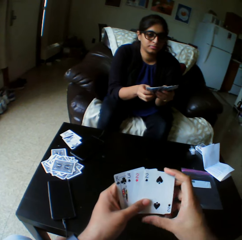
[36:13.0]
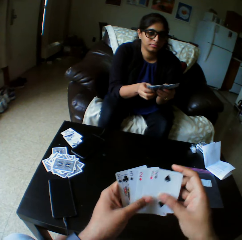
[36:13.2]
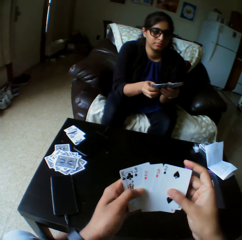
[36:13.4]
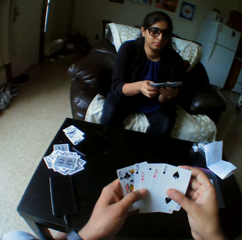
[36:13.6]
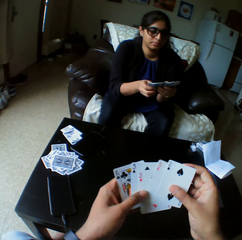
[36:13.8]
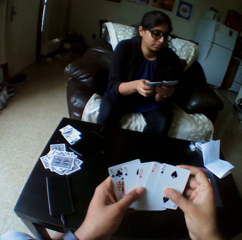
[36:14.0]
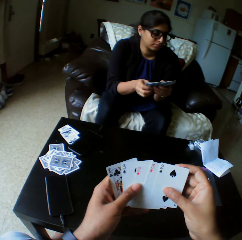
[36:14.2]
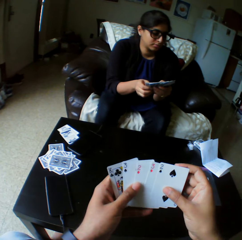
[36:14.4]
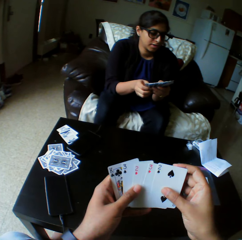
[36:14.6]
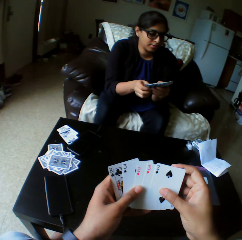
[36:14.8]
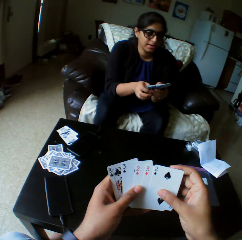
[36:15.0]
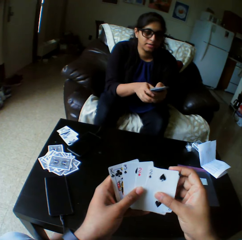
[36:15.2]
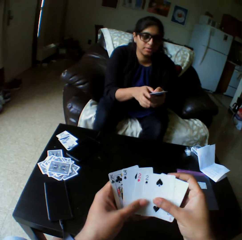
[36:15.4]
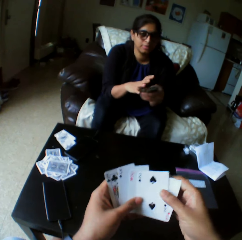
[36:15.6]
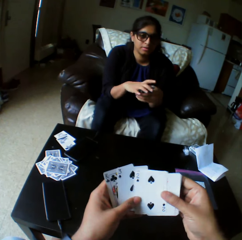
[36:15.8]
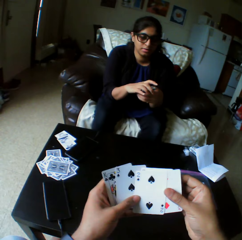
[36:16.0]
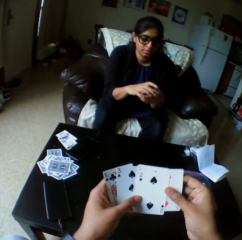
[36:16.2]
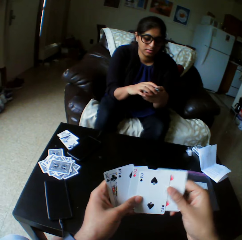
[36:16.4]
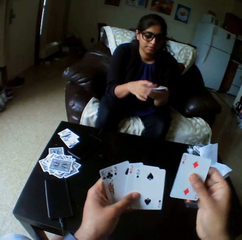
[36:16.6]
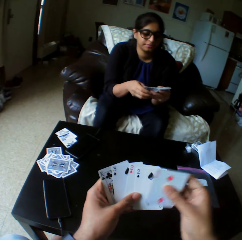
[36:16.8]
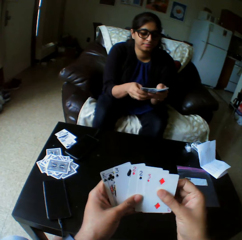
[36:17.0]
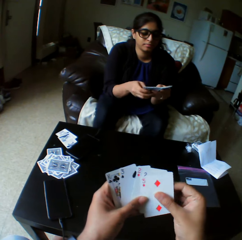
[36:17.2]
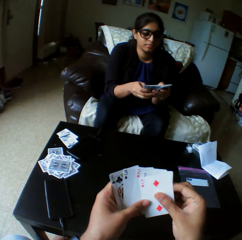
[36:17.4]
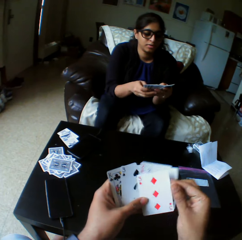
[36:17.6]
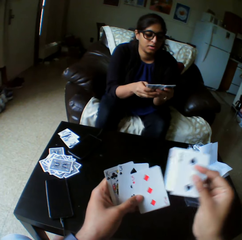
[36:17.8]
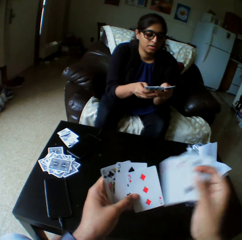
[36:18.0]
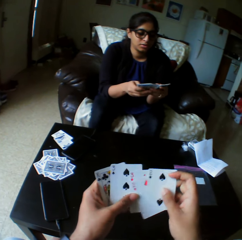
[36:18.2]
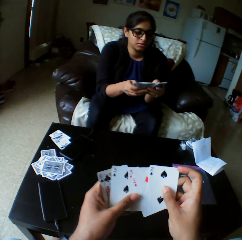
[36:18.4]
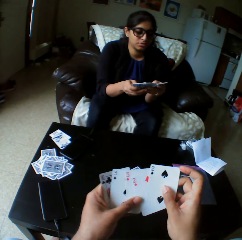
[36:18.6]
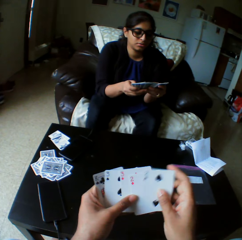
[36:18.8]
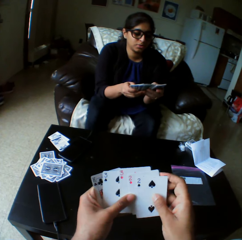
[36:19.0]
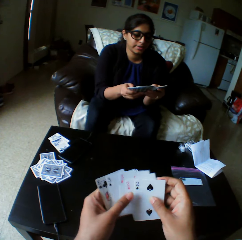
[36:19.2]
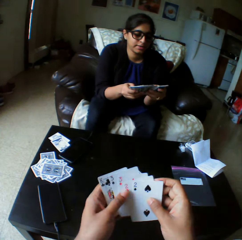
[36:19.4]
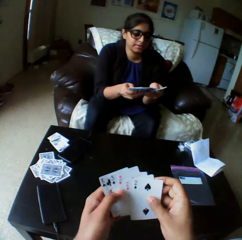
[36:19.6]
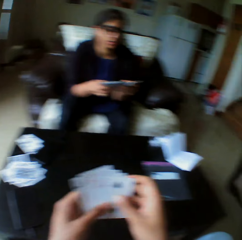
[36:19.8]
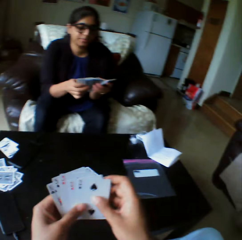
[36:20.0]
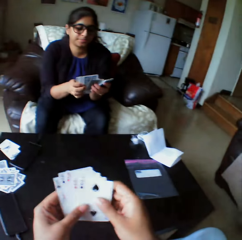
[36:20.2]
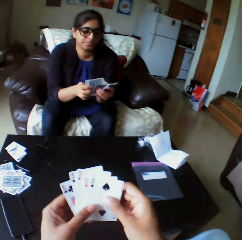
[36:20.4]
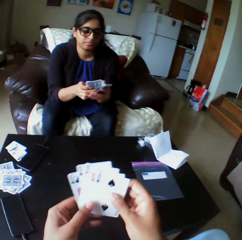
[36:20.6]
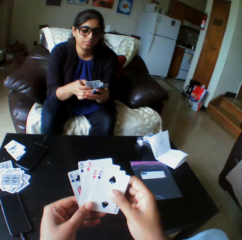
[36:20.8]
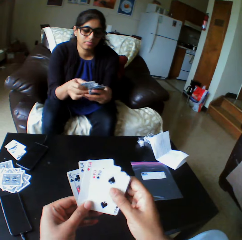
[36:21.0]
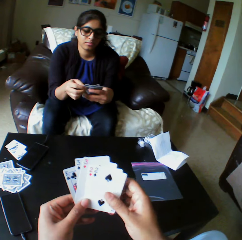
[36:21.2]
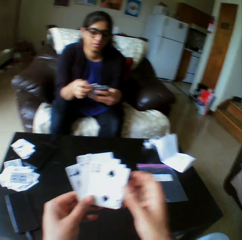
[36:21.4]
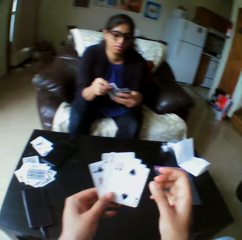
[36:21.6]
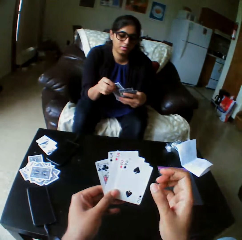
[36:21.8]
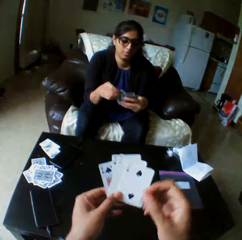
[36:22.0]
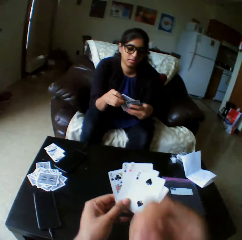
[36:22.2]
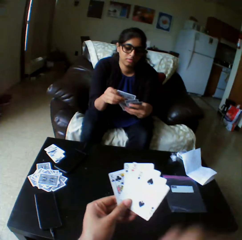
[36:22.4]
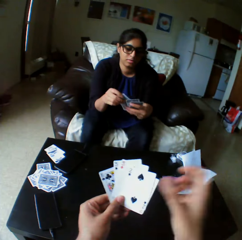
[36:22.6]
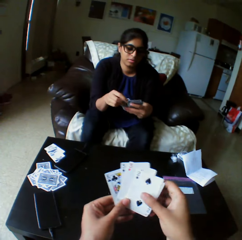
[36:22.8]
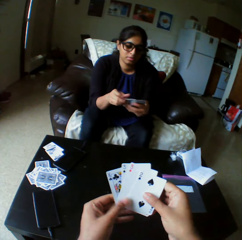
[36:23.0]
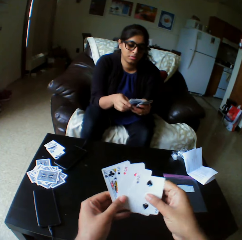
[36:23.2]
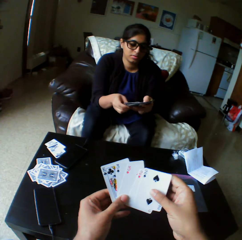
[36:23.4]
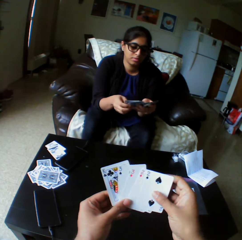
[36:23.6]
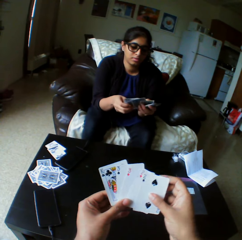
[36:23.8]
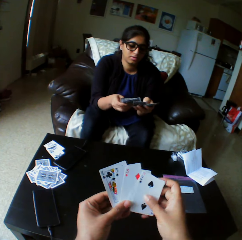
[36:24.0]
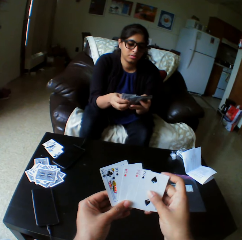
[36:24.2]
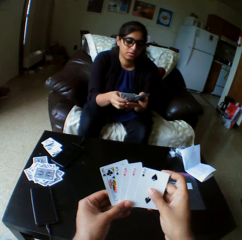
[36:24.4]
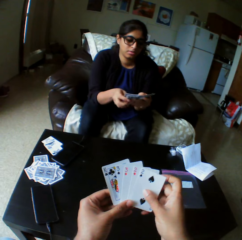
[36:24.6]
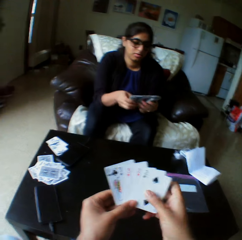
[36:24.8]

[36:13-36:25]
A lady looks at the play cards and selects the play cards.

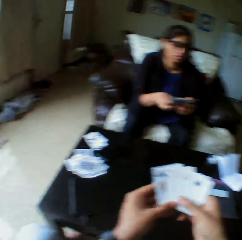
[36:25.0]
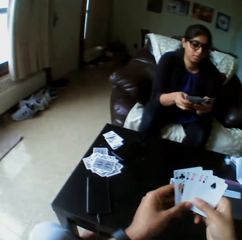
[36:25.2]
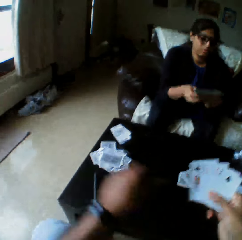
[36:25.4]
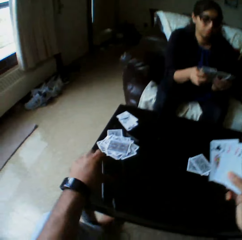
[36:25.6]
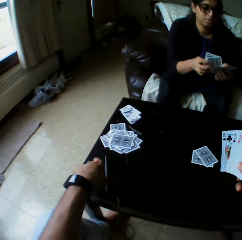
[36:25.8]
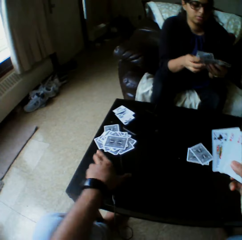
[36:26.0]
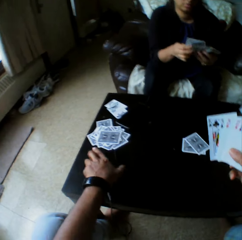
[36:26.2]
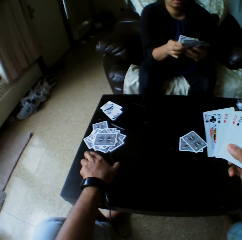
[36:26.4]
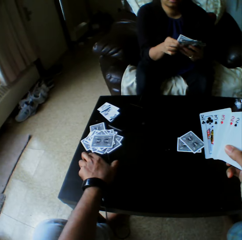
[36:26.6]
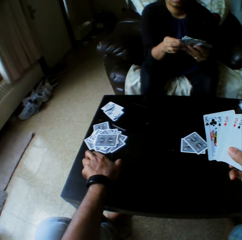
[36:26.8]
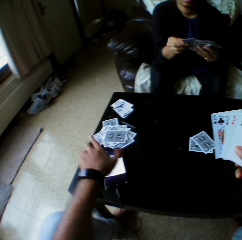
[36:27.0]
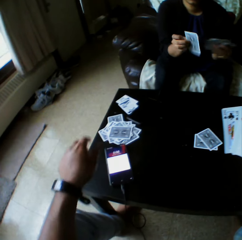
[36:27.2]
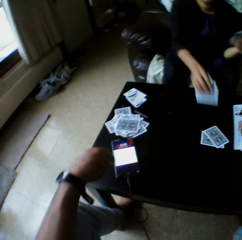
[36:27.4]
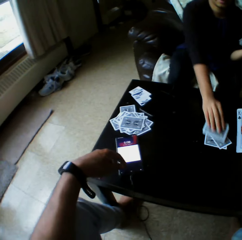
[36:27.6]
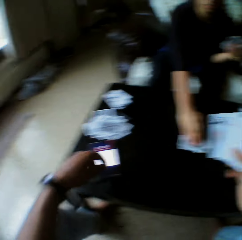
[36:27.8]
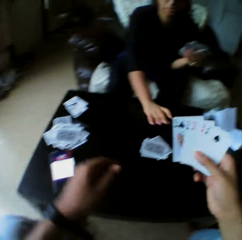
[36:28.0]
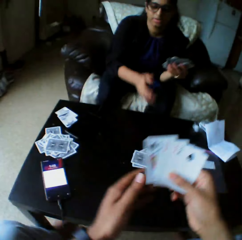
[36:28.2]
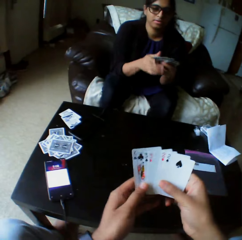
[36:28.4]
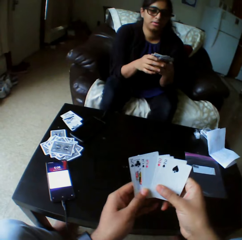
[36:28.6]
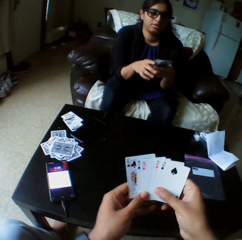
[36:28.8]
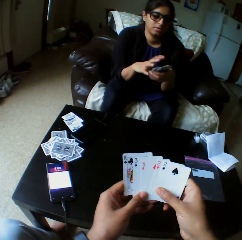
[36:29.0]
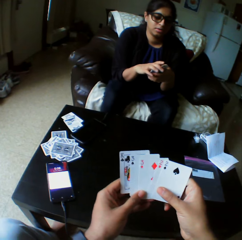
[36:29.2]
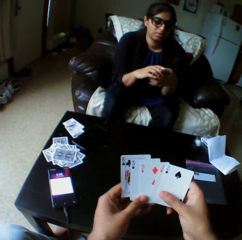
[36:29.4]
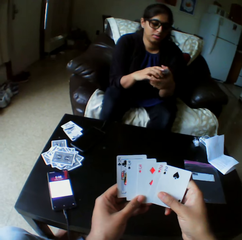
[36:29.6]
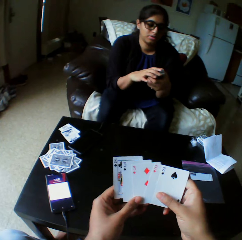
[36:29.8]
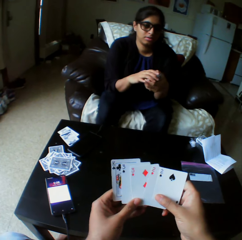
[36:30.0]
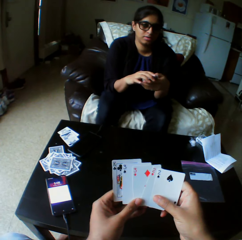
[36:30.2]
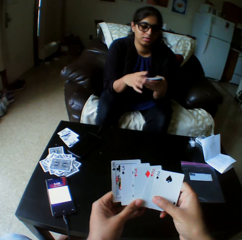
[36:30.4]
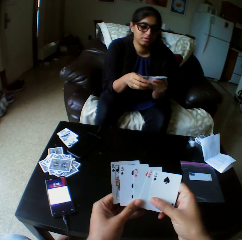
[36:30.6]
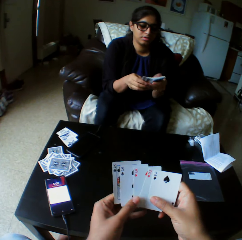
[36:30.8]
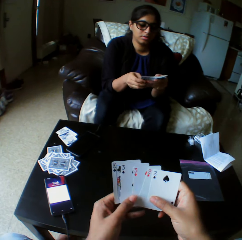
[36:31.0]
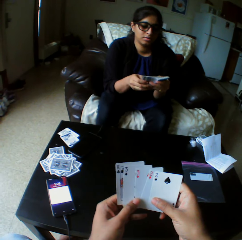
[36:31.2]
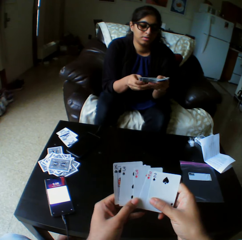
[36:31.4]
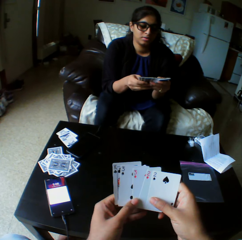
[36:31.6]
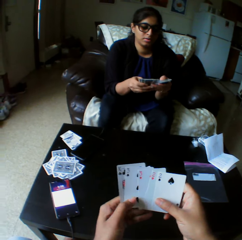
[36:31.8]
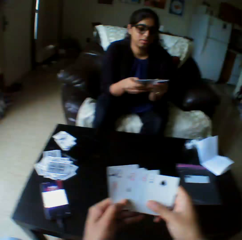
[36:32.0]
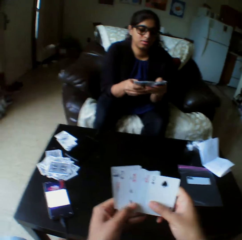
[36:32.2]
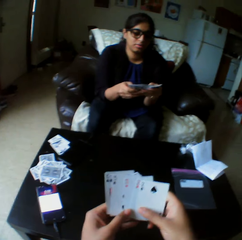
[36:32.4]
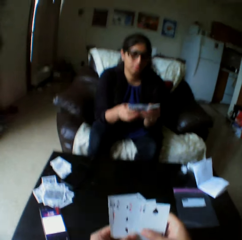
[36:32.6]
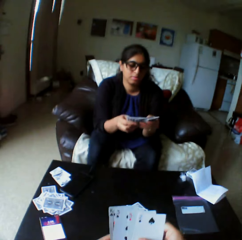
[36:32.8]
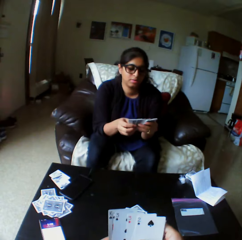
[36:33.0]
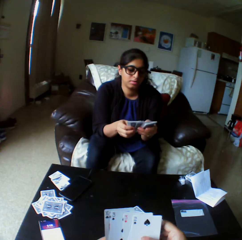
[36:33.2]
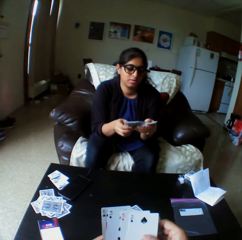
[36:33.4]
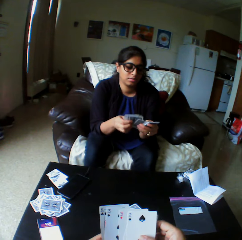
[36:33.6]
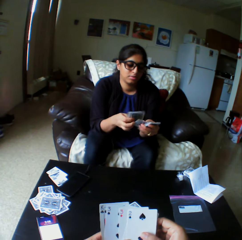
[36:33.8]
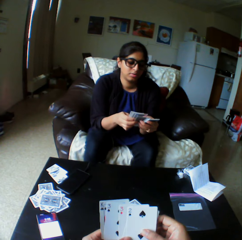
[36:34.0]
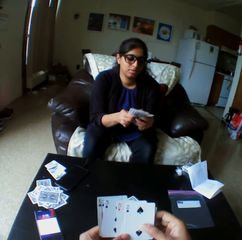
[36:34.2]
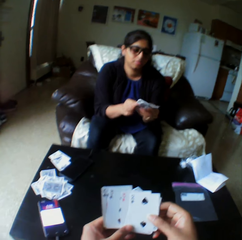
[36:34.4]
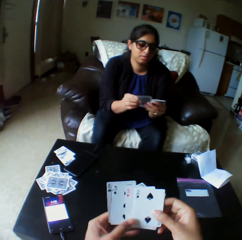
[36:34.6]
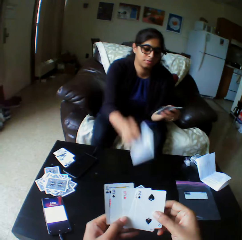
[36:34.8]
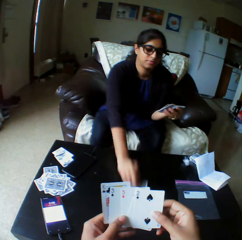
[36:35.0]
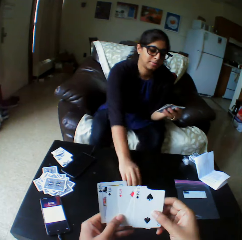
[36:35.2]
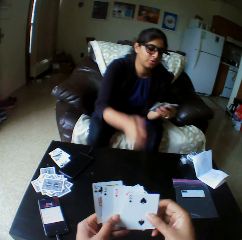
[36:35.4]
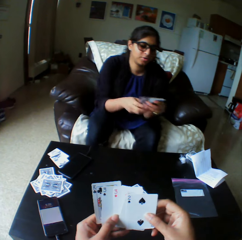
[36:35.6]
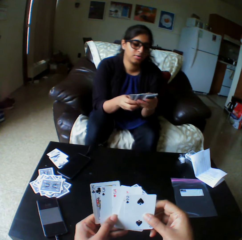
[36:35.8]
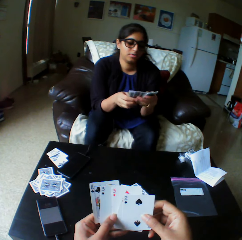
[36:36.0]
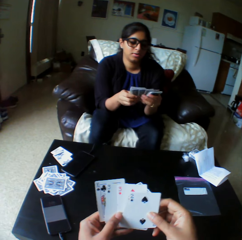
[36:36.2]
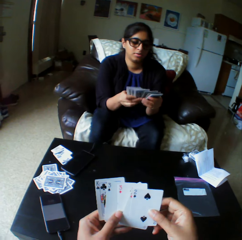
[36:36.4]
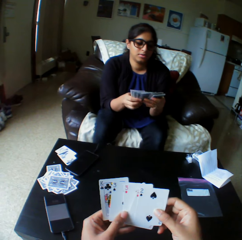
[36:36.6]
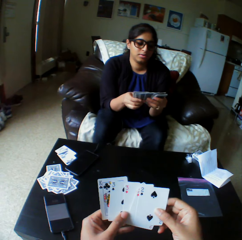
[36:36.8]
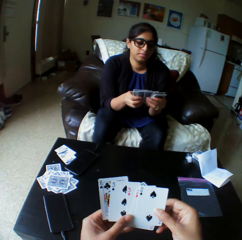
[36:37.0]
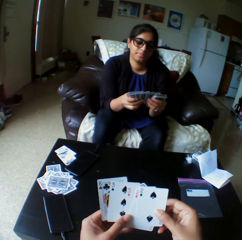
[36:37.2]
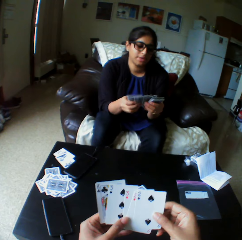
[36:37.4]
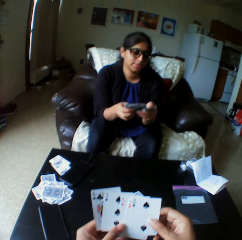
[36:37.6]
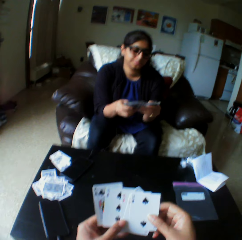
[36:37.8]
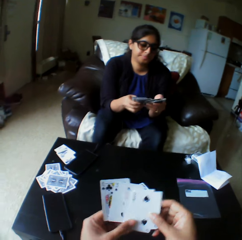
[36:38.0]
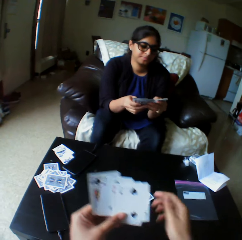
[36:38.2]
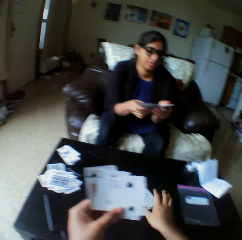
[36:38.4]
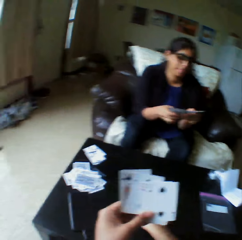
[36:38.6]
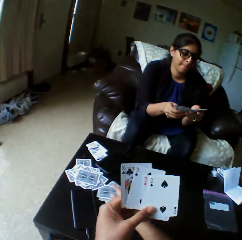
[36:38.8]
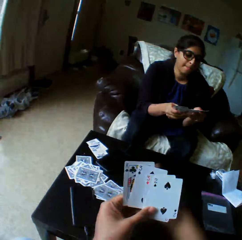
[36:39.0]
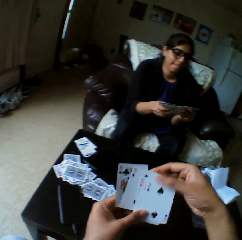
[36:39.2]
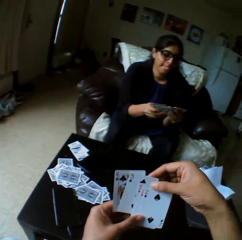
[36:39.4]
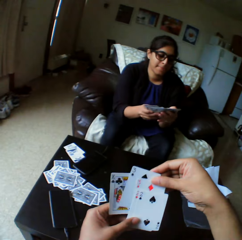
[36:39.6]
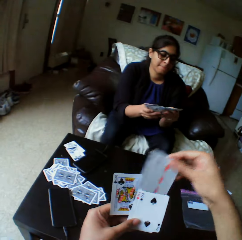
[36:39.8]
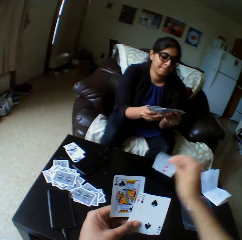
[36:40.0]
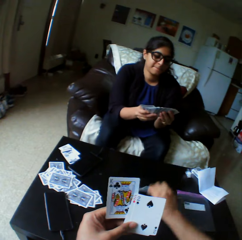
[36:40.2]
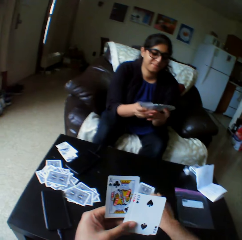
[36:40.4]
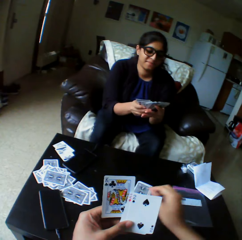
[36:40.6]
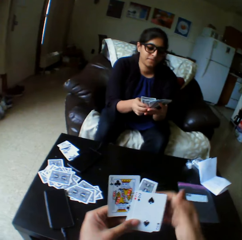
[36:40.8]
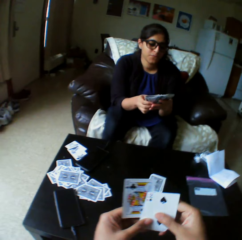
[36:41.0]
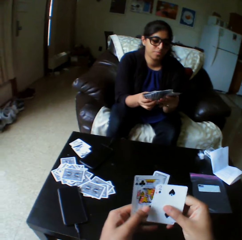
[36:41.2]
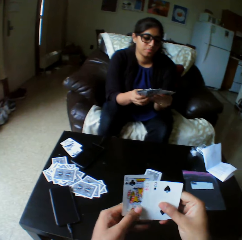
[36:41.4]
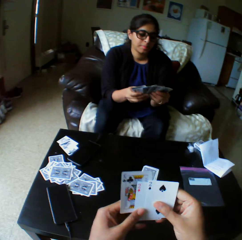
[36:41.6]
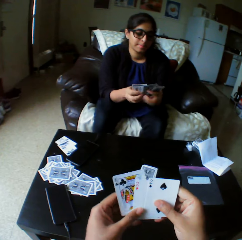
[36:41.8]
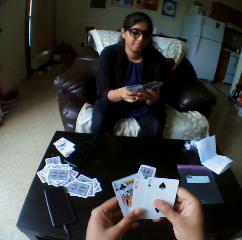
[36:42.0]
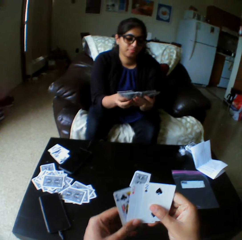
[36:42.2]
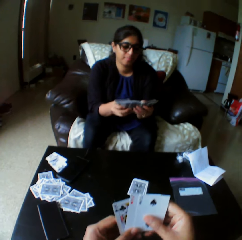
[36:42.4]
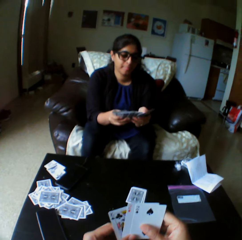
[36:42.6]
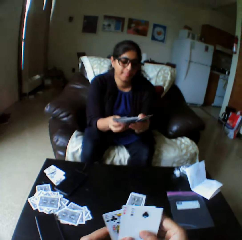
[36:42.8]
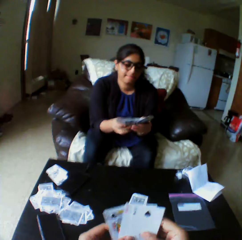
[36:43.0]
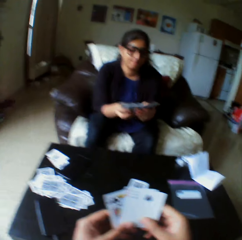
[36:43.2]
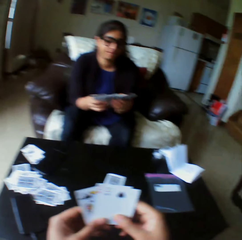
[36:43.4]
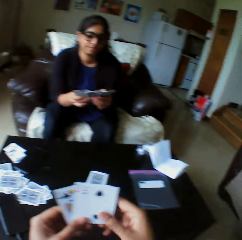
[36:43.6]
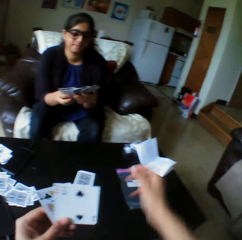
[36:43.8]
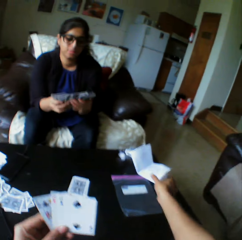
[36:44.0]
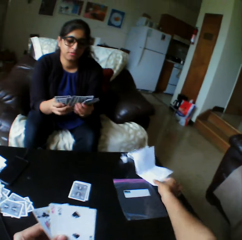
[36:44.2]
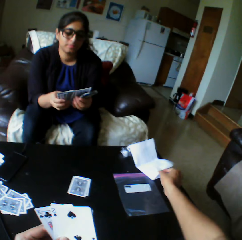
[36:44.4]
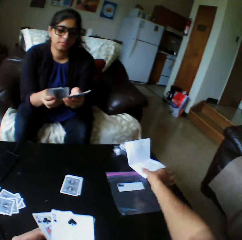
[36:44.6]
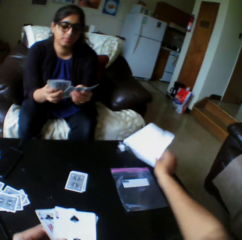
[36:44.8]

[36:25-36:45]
The camera wearer puts the play cards in the other hand. He touches his phone, operates the phone with his left hand and puts on his phone. A woman drops a card on the table with her right hand. The woman selects the play cards. The camera wearer shuffles the cards with both hands. The woman shuffles the cards with both hands. The camera wearer looks at the play cards. The woman drops a card on the table with her right hand. She shuffles the cards with both hands and selects the play cards. The camera wearer pushes the cards to the other end of the table with his right hand. He takes the play card, drops the cards on the table with his right hand, shuffles the cards with both hands and selects the play card.
